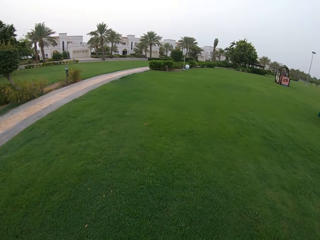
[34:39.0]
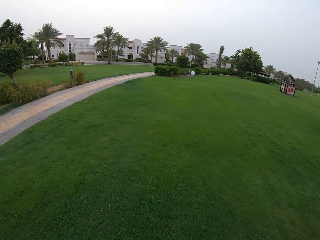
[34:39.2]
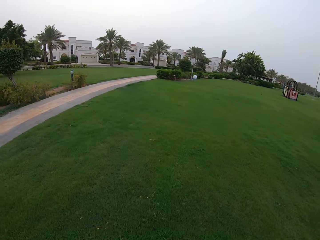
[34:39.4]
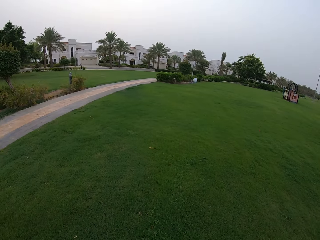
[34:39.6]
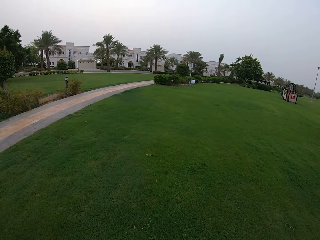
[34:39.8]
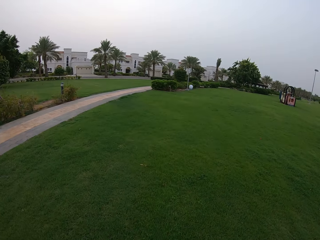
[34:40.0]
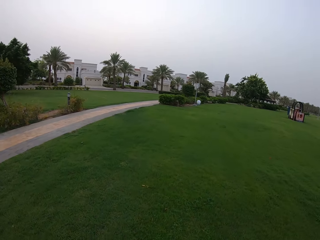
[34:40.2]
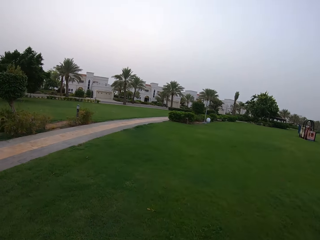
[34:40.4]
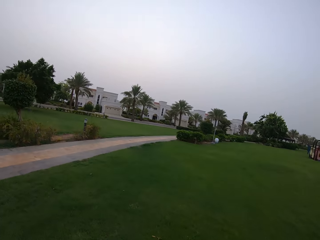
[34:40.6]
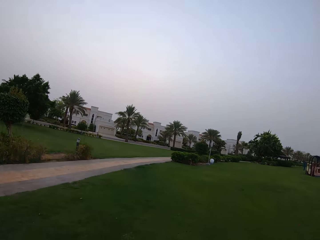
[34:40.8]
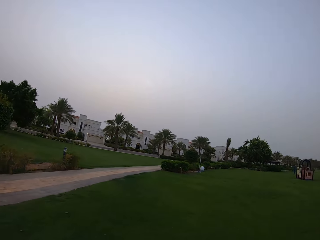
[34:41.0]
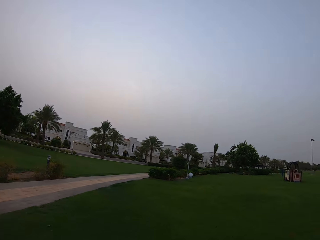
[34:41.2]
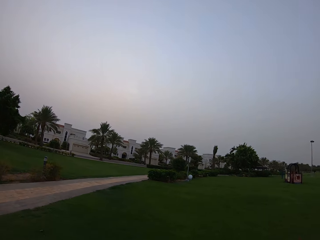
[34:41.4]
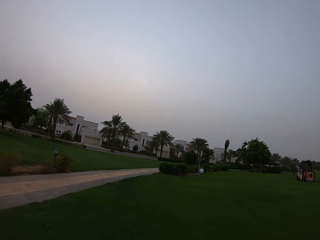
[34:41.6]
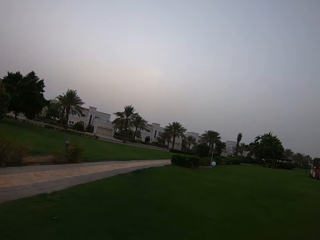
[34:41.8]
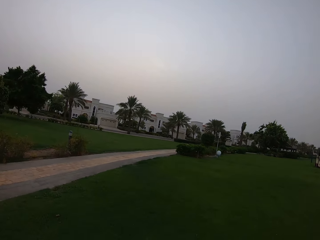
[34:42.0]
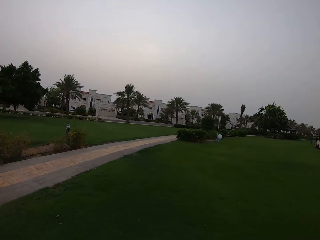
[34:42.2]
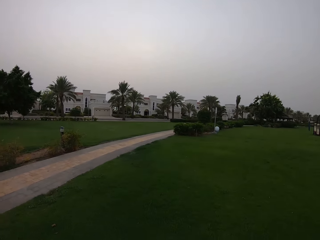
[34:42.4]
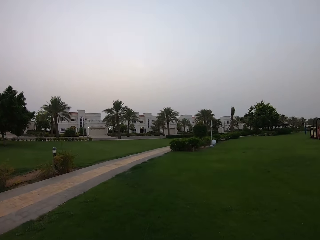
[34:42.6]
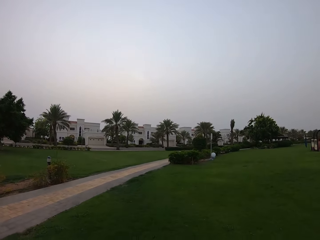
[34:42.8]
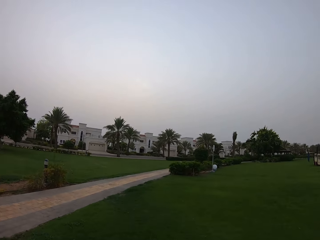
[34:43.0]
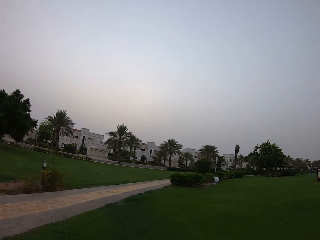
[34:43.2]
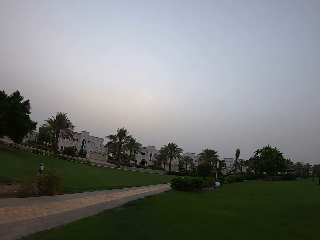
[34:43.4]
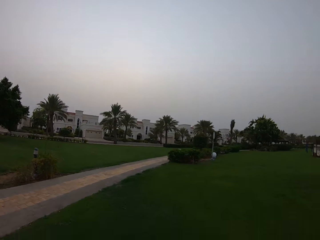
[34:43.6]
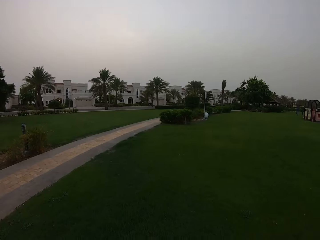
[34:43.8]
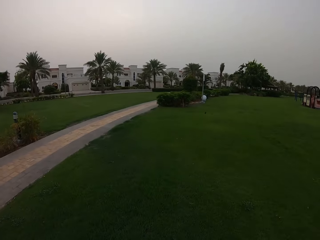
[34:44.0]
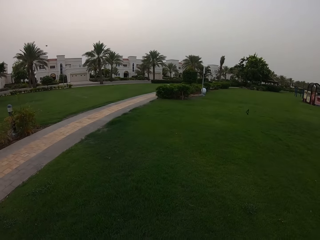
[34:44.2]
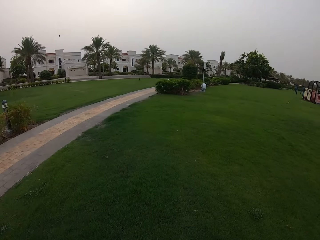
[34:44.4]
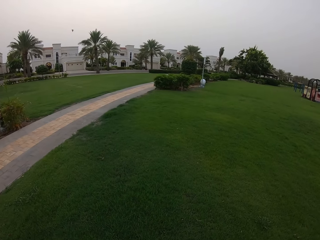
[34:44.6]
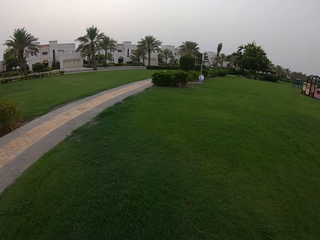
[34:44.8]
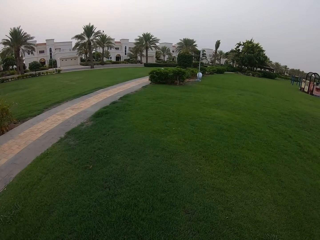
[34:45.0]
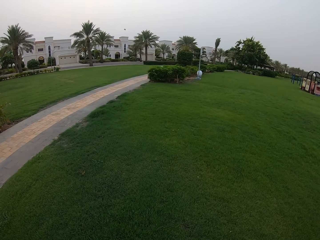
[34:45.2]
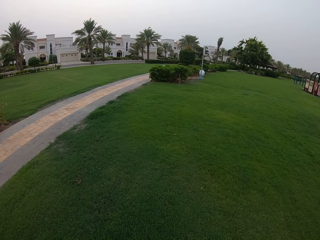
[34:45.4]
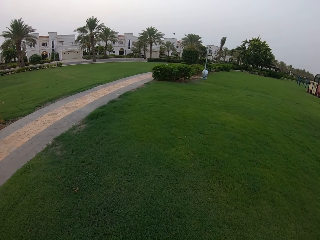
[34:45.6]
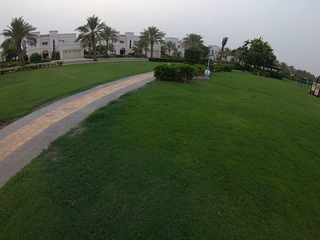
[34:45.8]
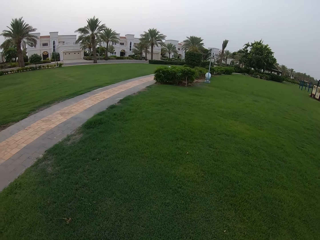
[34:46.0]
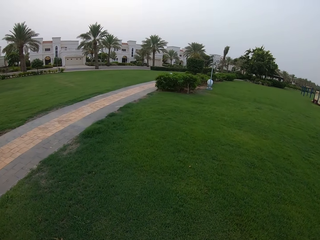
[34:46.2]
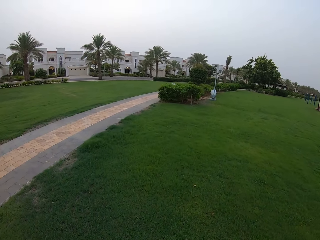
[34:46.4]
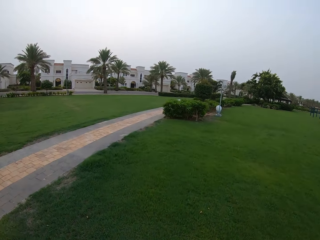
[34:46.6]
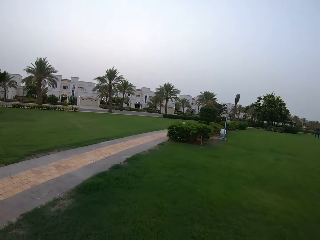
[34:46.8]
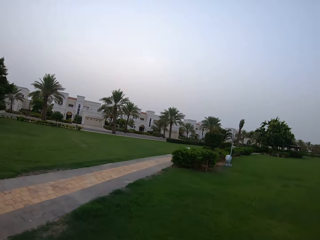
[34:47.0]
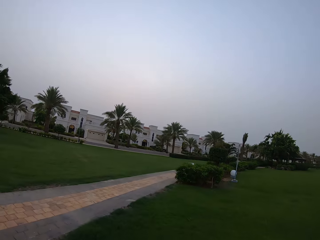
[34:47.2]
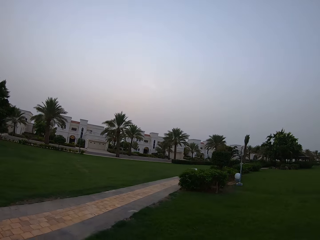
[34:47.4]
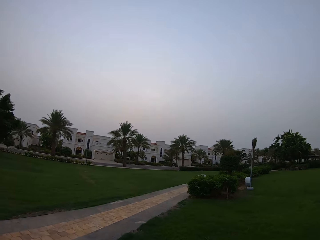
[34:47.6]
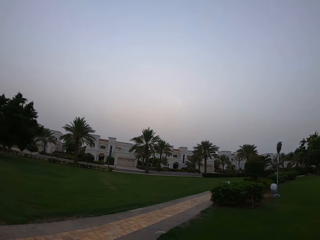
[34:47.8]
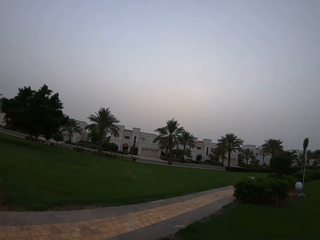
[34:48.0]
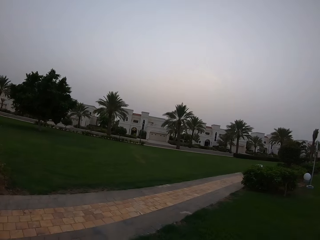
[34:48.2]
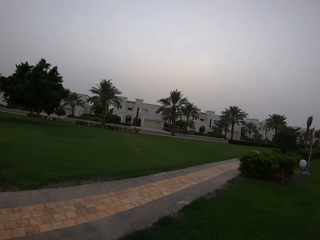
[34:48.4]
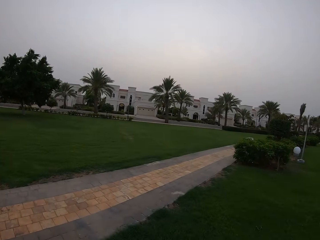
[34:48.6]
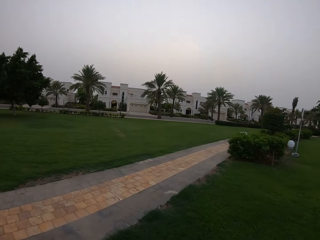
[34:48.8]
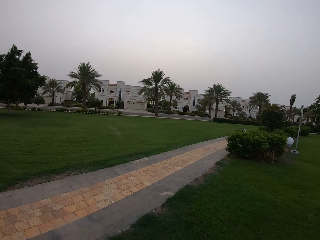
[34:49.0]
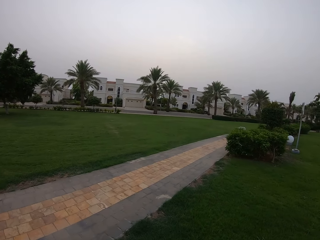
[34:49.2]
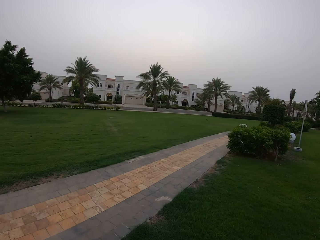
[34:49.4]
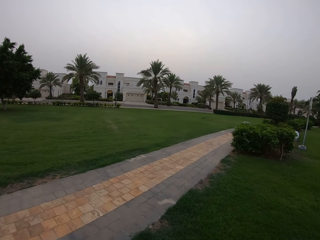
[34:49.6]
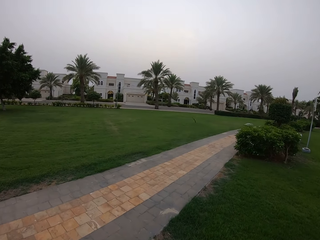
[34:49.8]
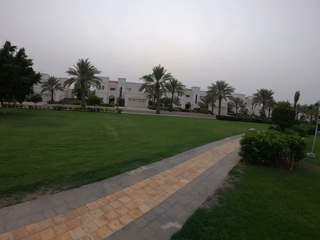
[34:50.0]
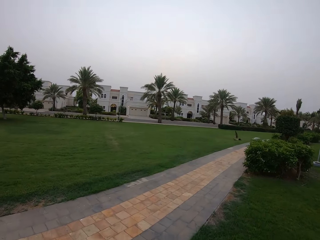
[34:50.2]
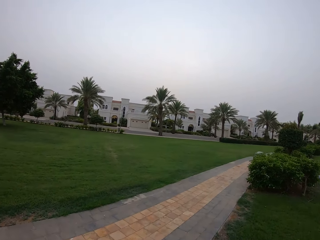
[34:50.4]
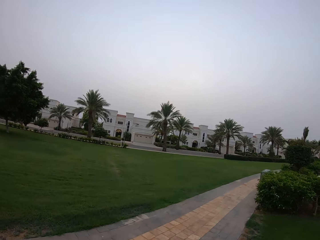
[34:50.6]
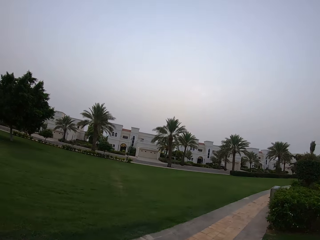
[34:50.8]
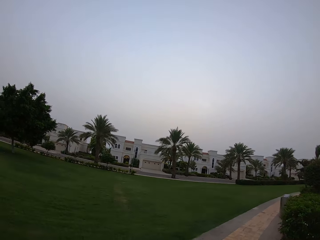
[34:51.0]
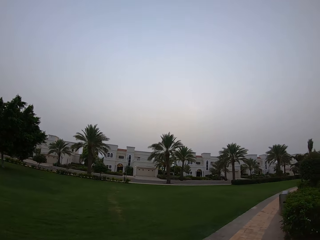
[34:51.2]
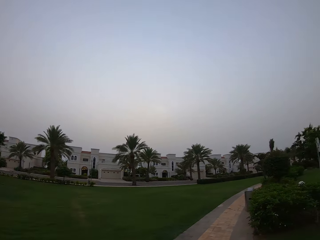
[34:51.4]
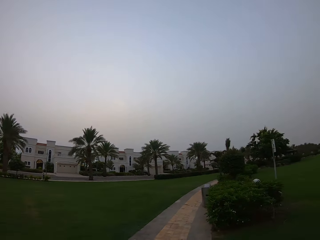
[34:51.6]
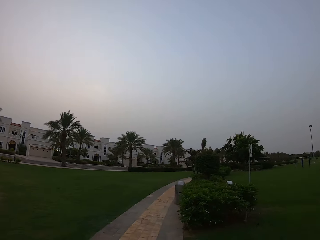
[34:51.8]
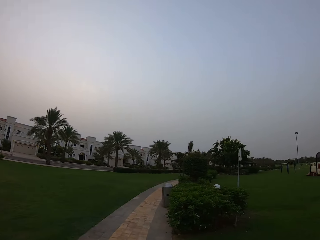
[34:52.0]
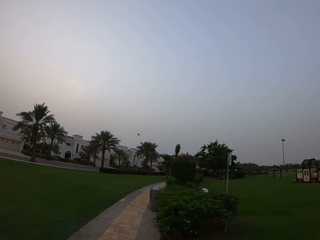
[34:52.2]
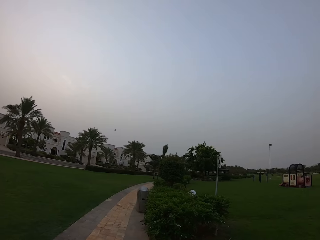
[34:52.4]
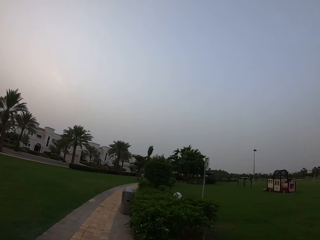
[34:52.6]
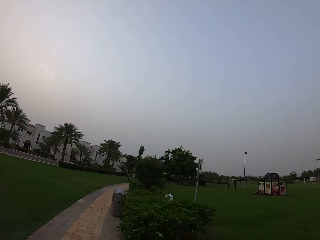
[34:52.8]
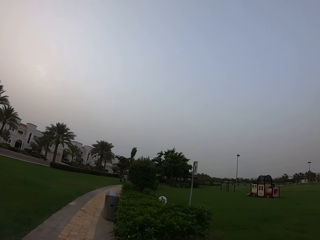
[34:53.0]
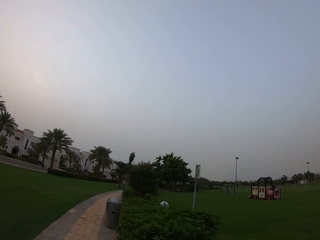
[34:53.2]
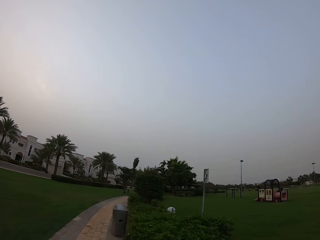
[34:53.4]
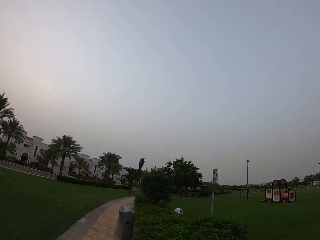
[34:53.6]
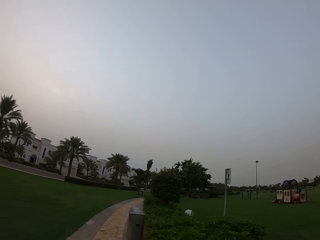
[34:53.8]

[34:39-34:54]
The camera wearer stretches his hand. He looks at the building. He walks on the walkway.

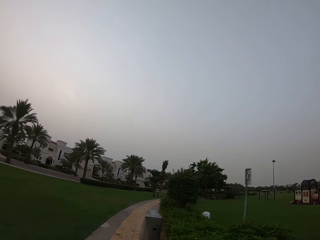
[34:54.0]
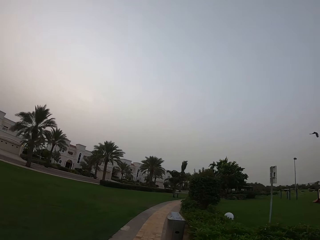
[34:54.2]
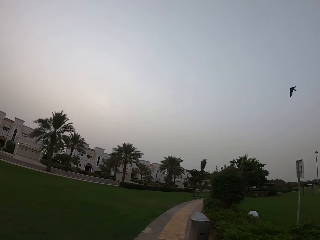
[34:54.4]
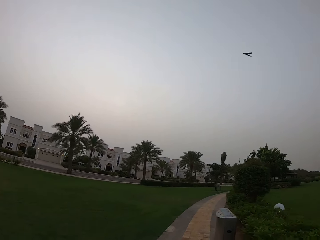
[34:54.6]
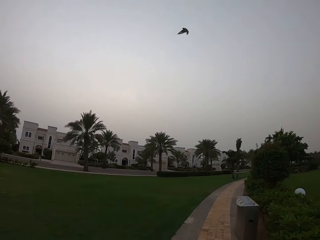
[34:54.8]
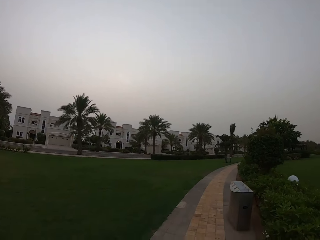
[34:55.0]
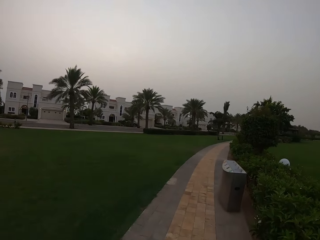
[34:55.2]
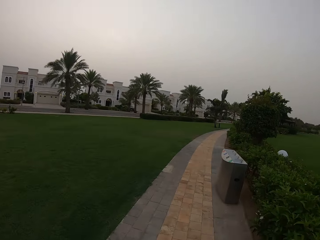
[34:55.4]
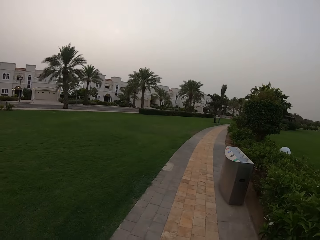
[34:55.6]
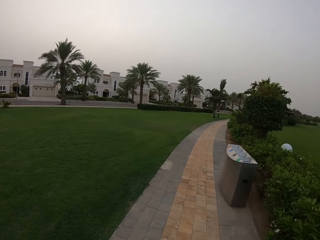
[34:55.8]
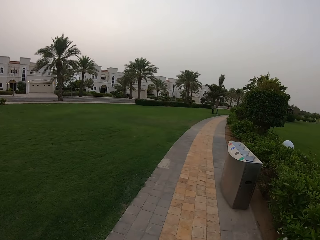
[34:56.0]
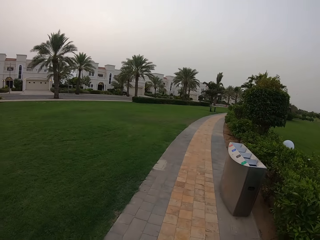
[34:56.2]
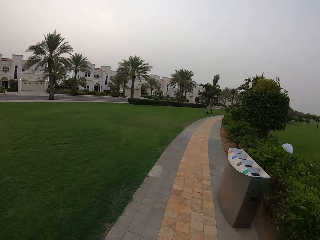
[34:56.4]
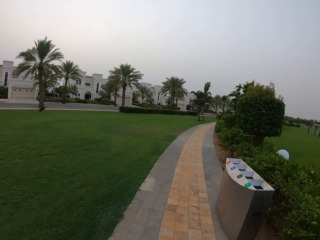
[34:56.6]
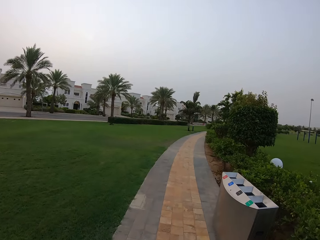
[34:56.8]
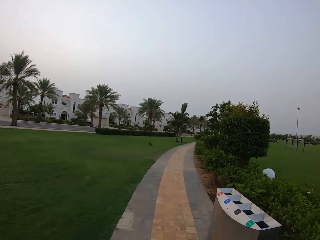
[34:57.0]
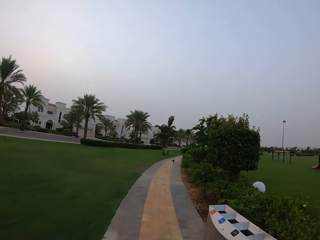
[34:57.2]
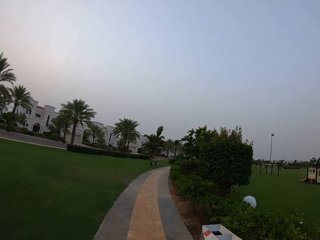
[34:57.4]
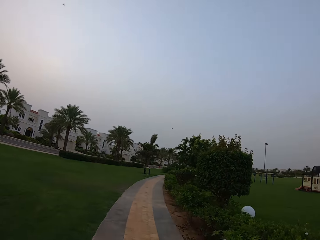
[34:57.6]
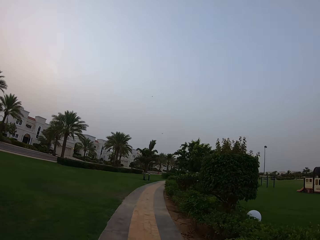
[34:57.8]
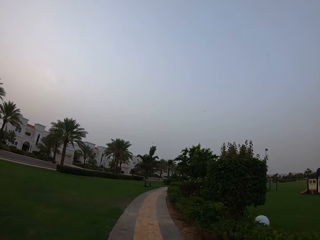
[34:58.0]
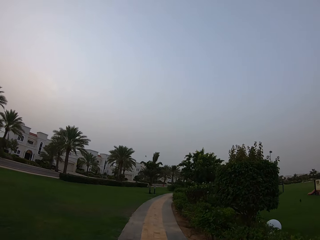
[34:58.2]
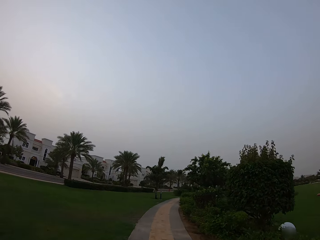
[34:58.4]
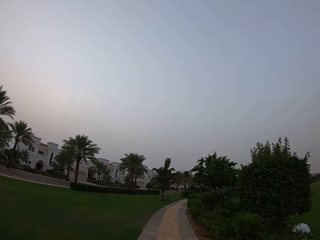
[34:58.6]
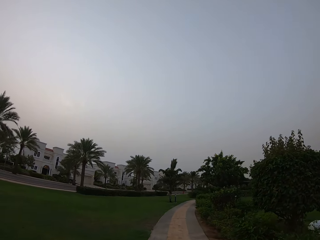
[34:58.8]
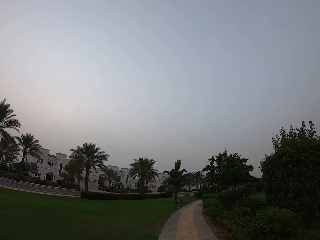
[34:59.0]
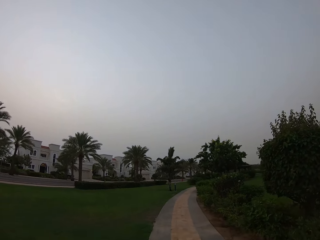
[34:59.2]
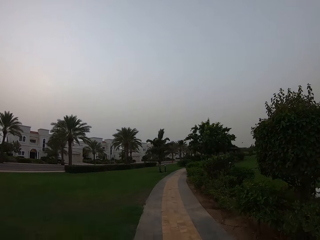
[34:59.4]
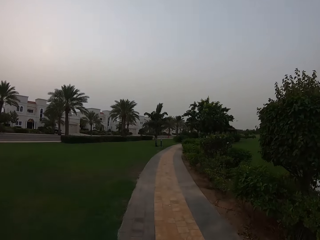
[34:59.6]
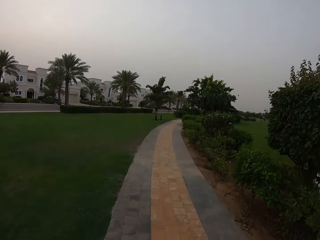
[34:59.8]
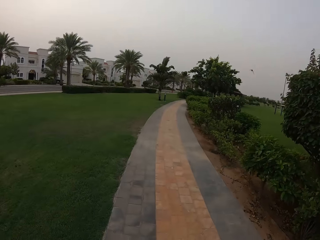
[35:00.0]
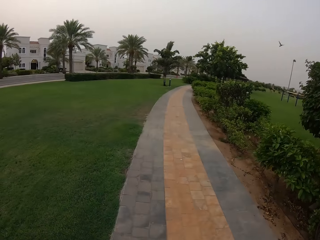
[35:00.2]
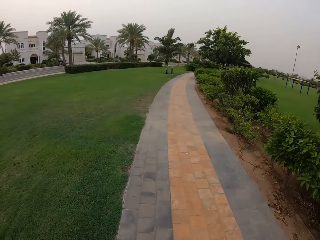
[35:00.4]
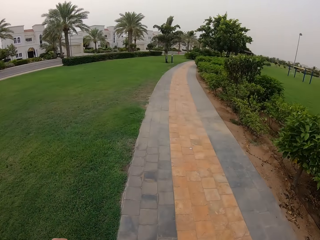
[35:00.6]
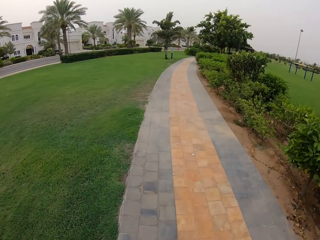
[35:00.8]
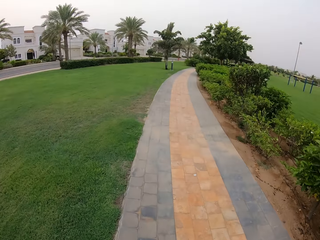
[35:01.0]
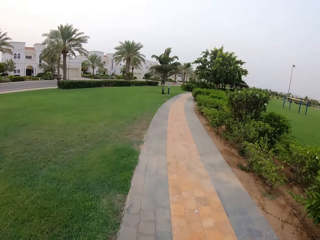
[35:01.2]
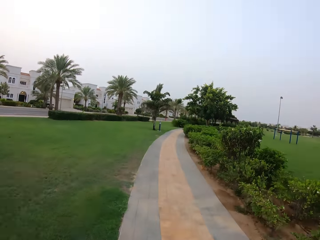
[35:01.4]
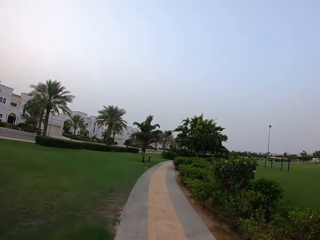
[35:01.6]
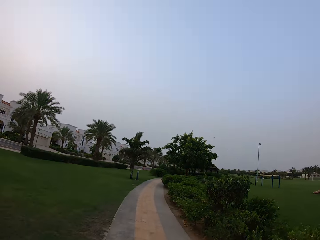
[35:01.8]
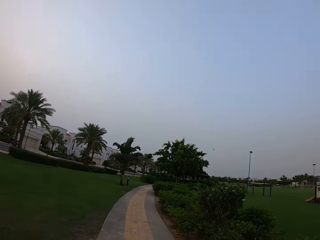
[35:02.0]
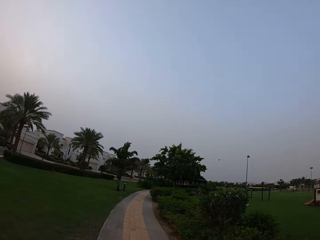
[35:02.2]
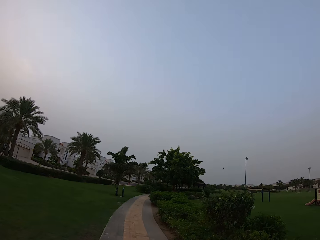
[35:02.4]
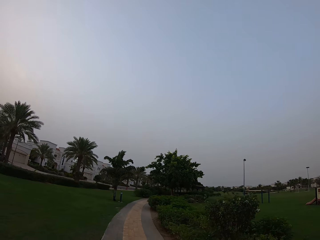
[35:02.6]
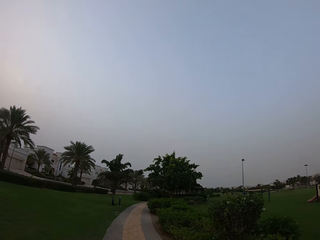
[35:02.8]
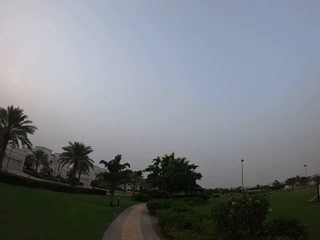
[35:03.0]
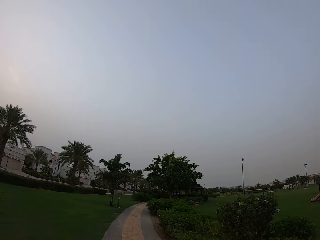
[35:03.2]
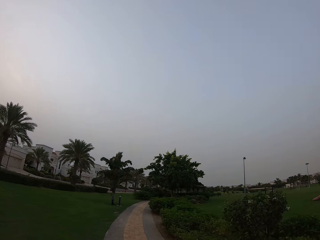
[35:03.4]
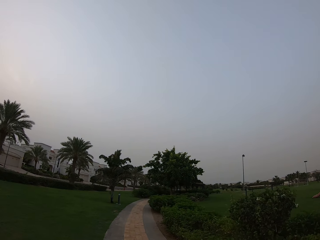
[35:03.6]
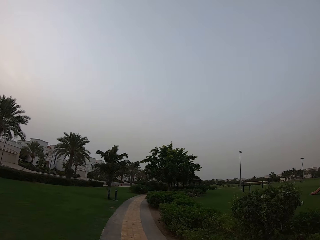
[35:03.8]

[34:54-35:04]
The camera wearer walks on the walkway.
